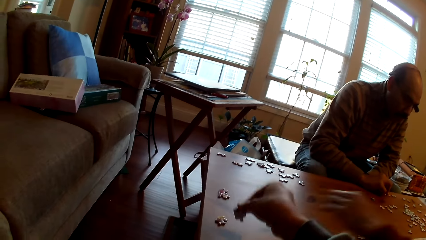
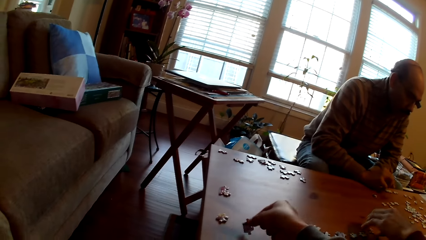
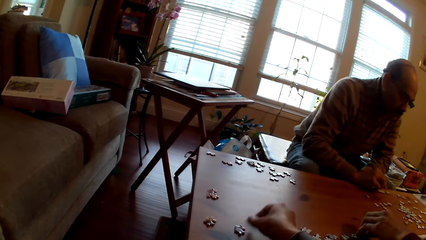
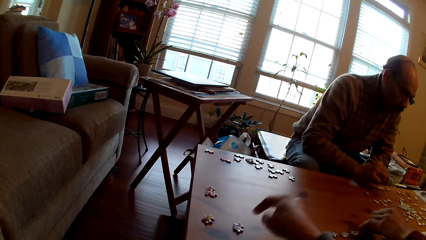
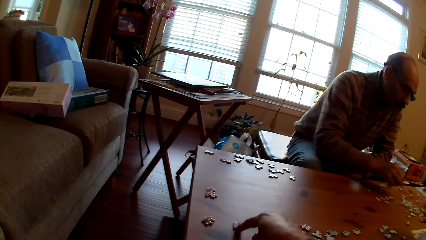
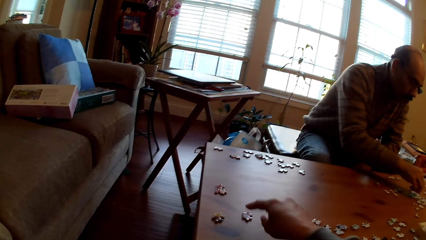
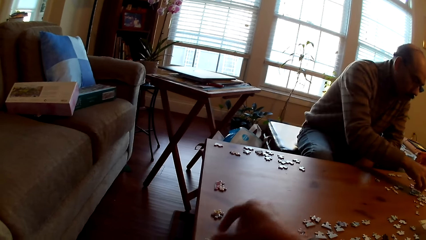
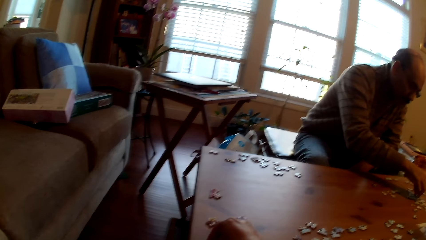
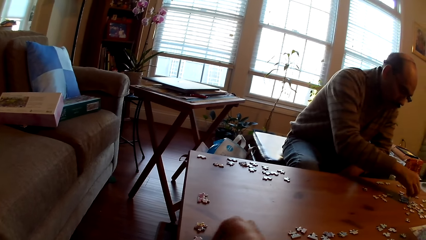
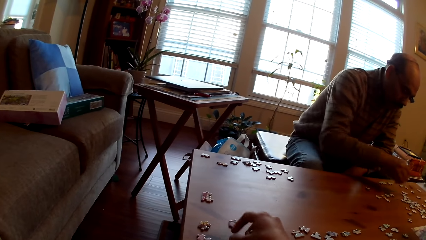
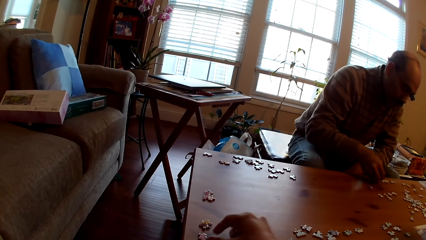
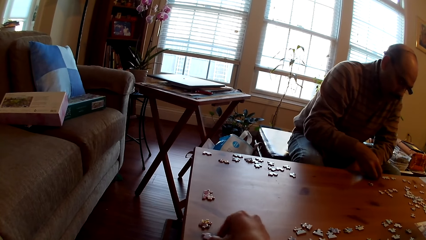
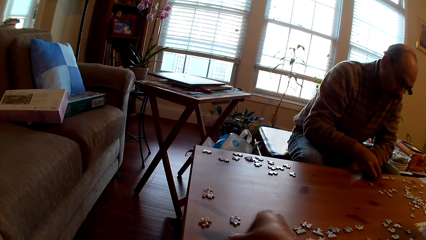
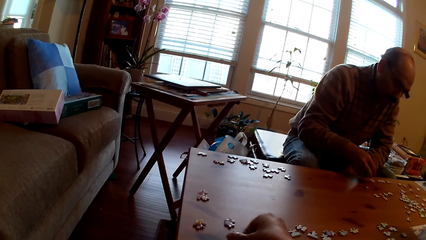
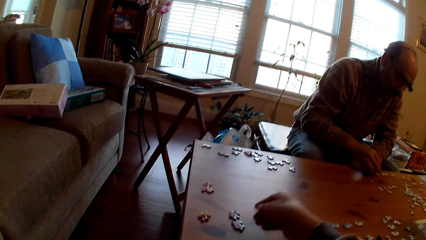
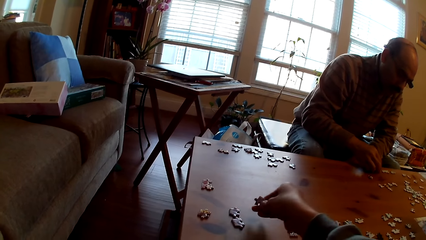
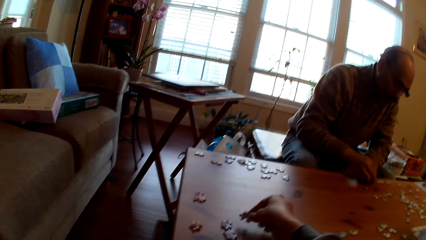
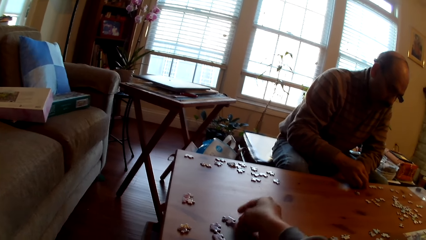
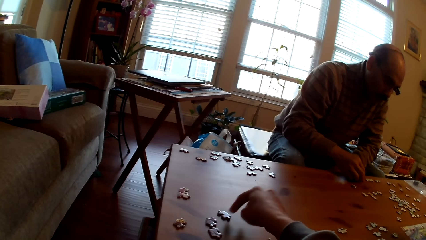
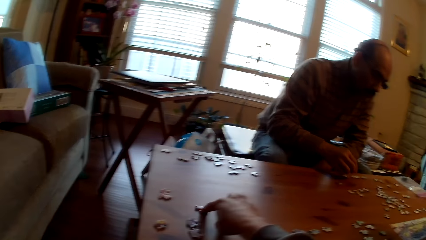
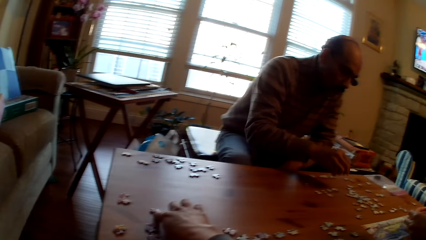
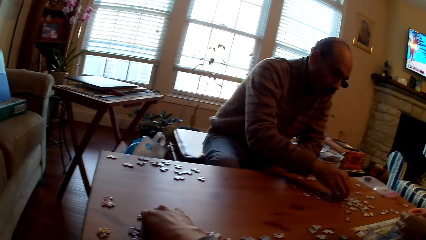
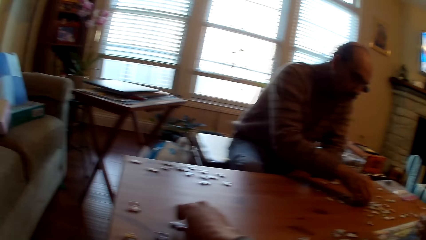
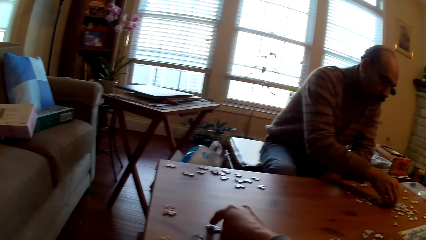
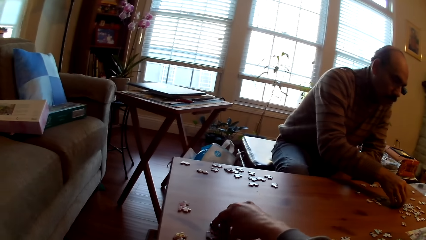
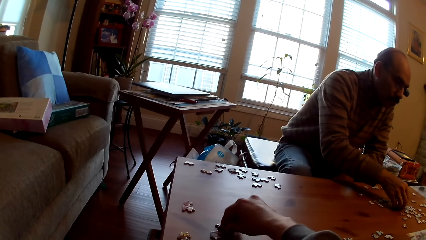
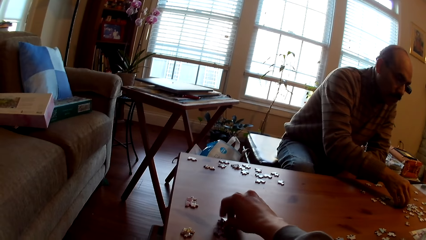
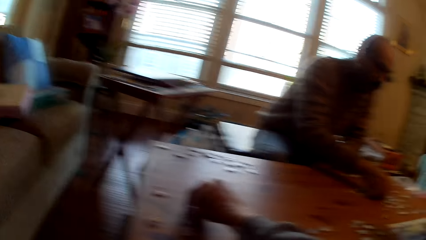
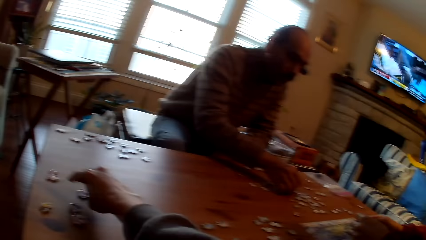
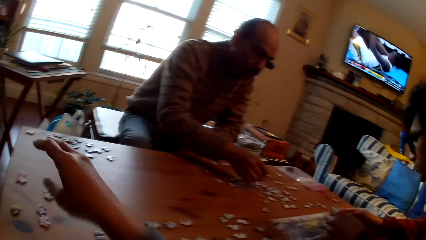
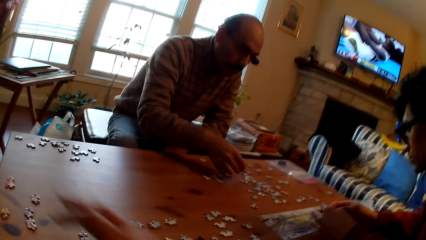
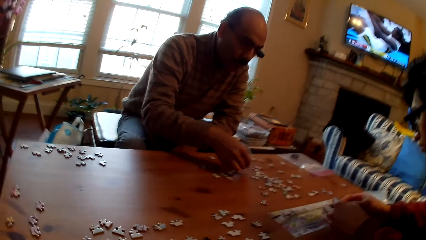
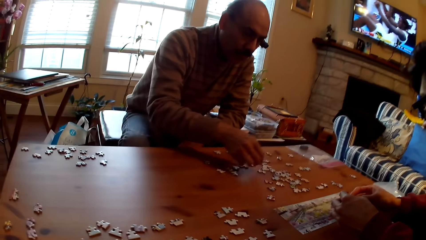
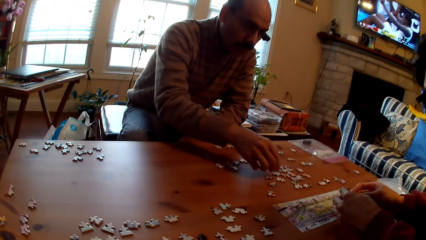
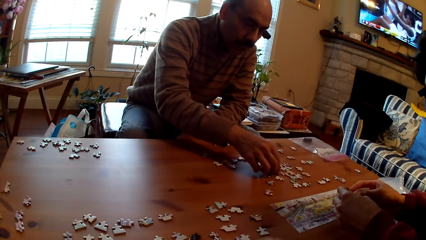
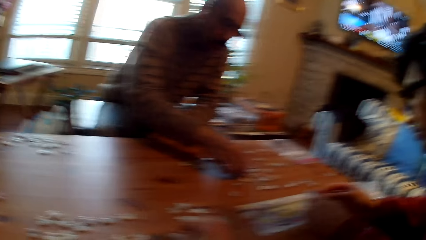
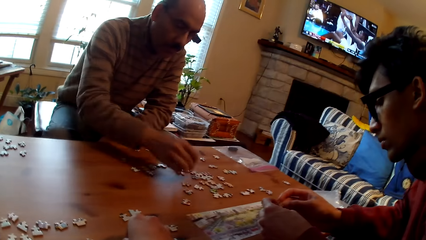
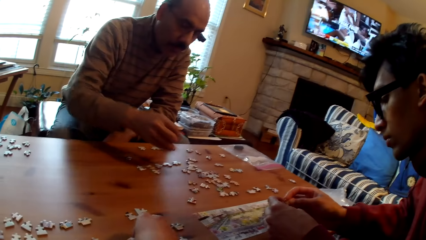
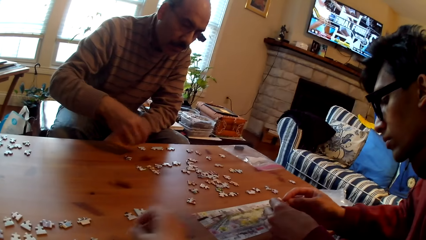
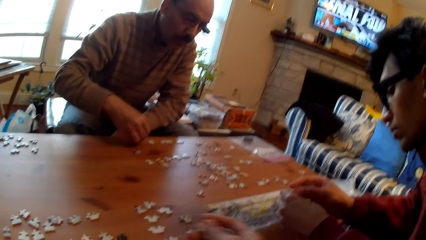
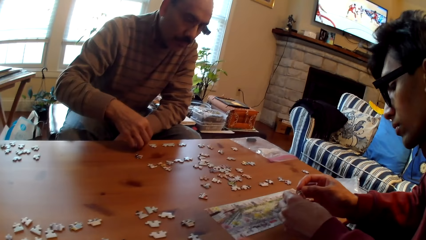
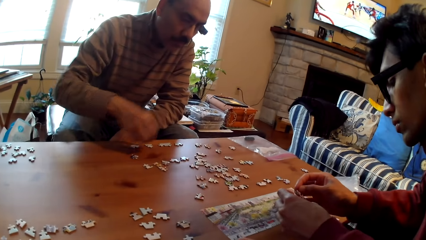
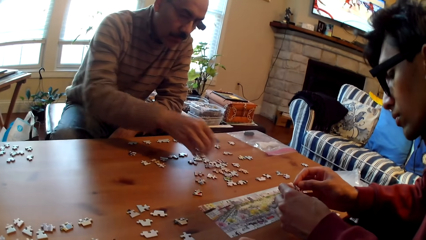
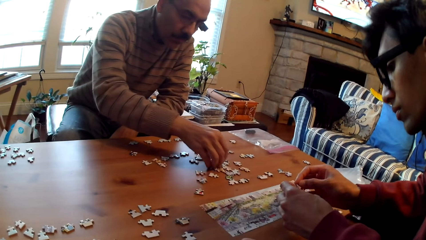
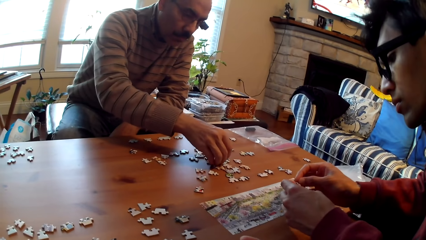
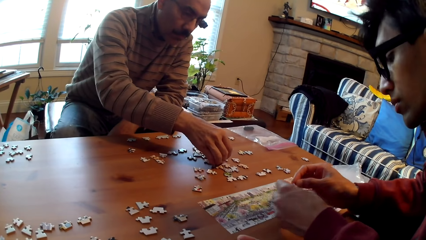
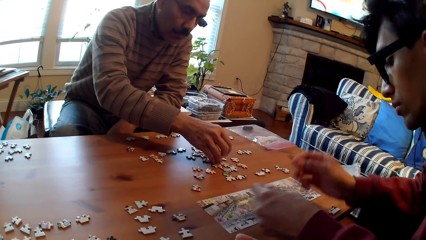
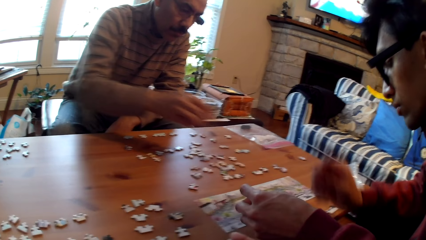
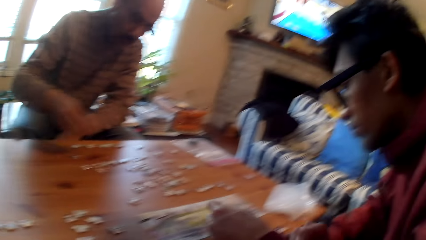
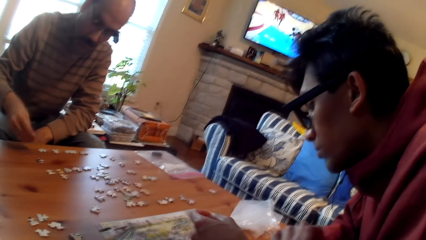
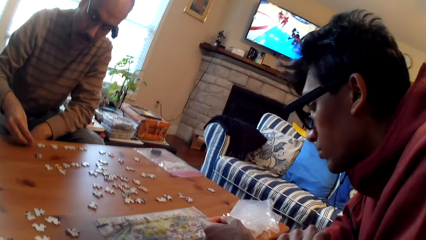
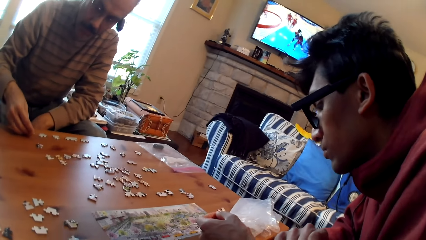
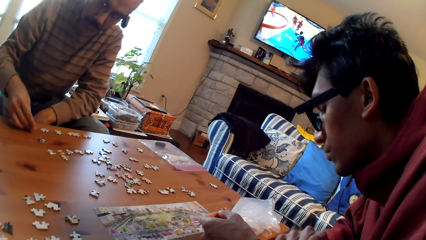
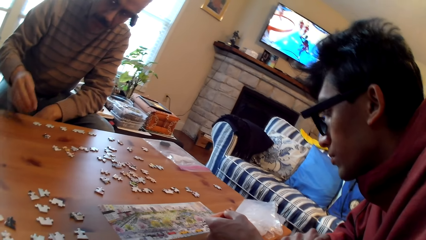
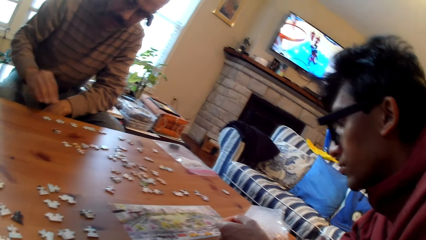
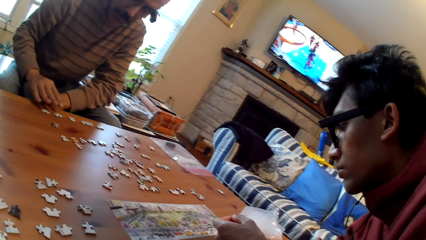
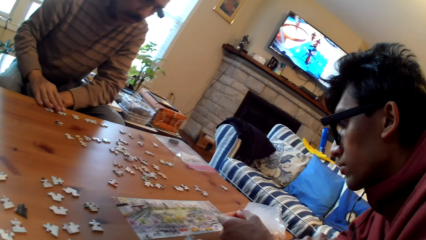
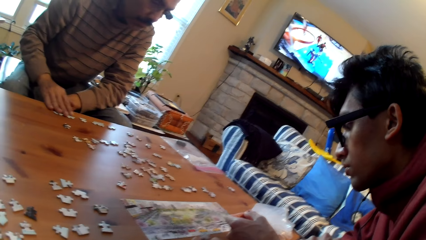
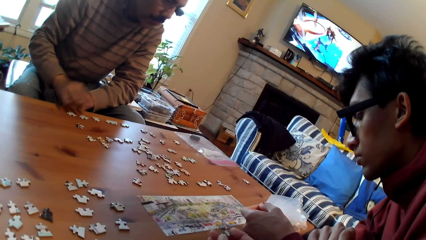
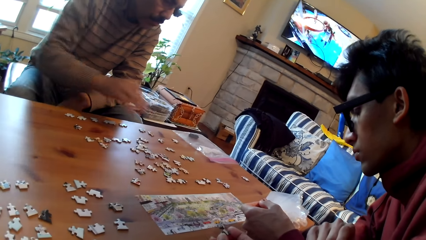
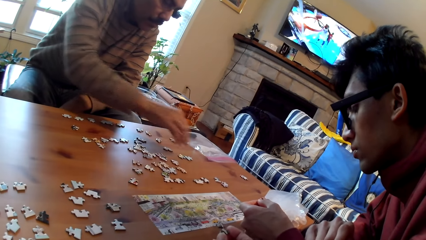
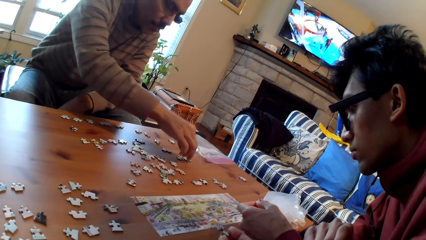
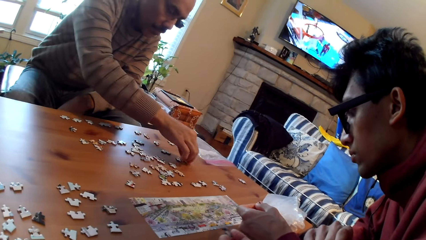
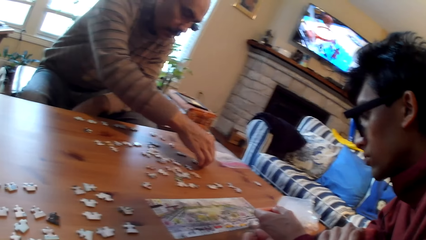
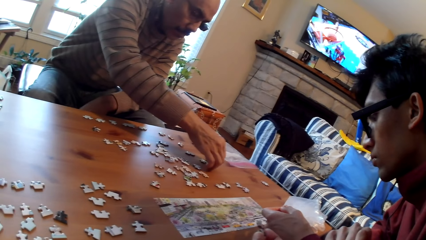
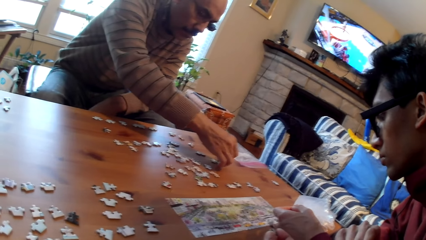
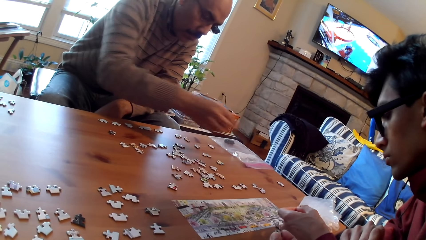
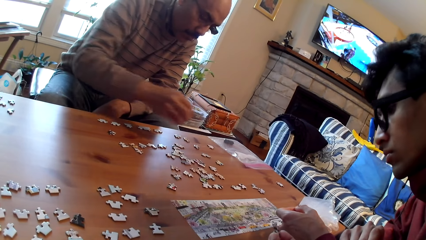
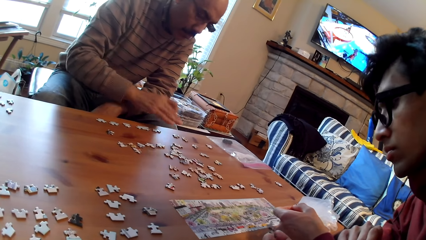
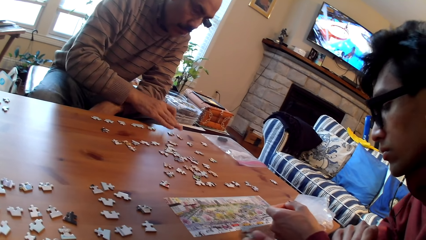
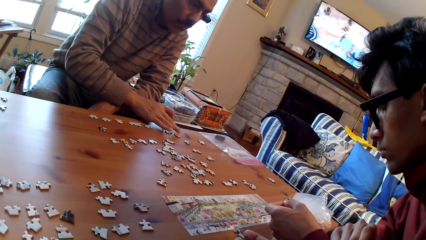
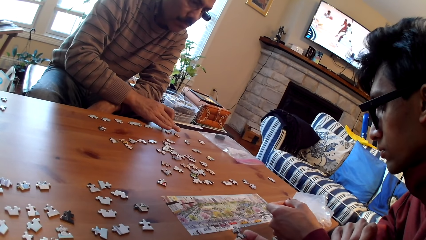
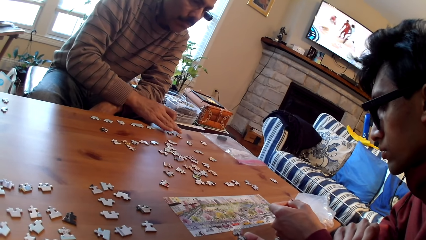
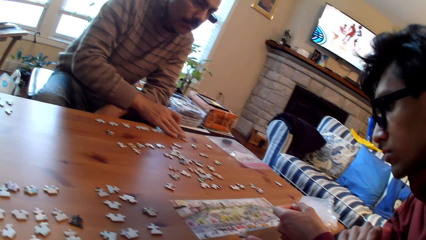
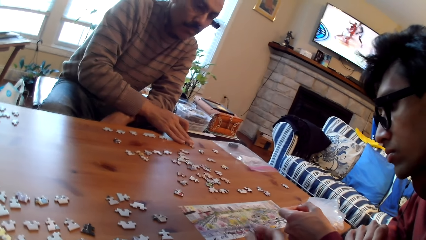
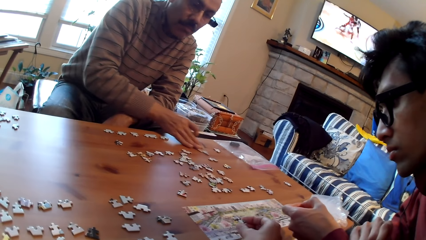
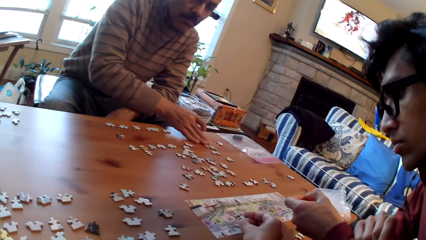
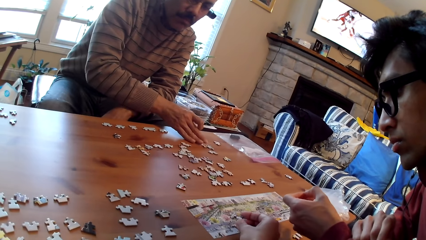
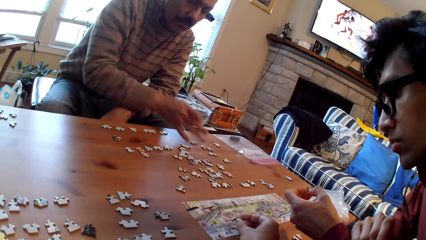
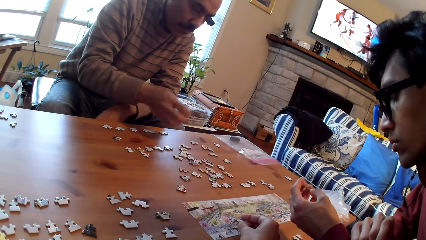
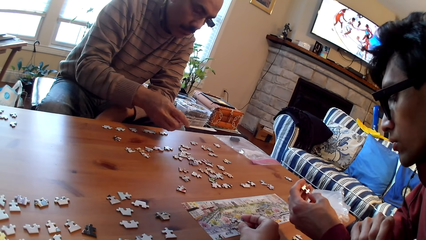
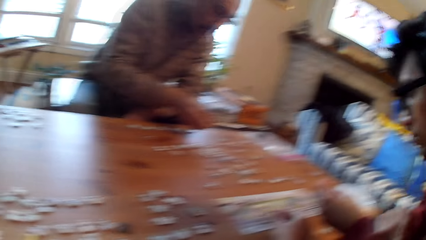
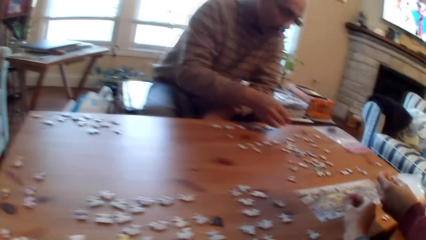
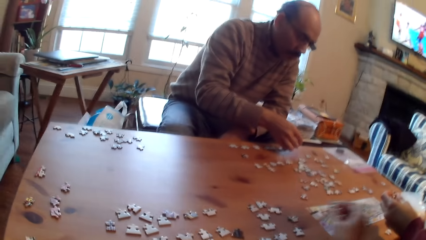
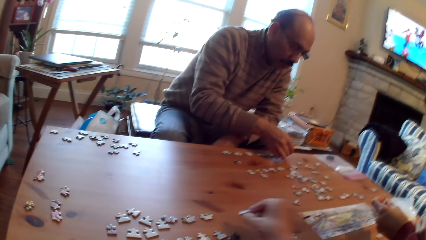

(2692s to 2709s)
The camera wearer sorts the jigsaw puzzle pieces. A man arranges the cards. The man sorts the jigsaw puzzle pieces.
